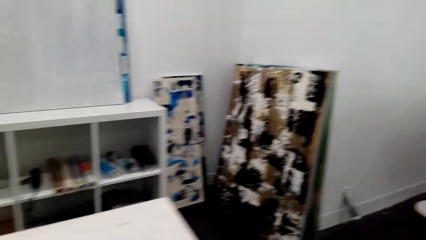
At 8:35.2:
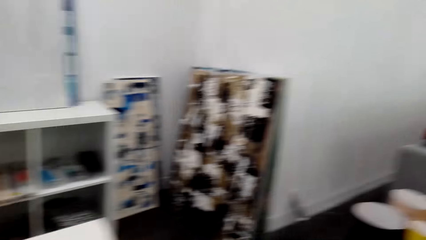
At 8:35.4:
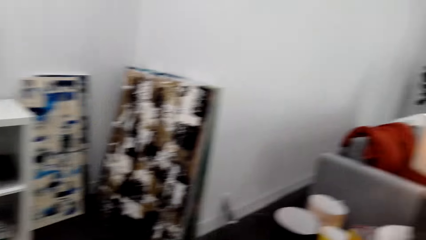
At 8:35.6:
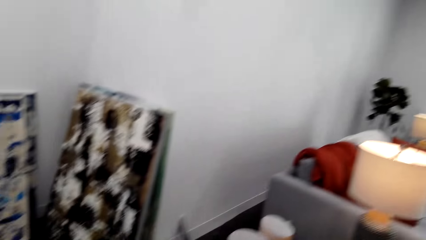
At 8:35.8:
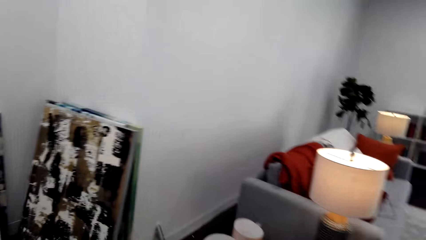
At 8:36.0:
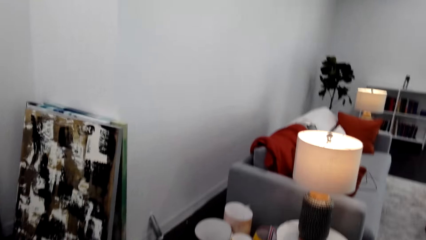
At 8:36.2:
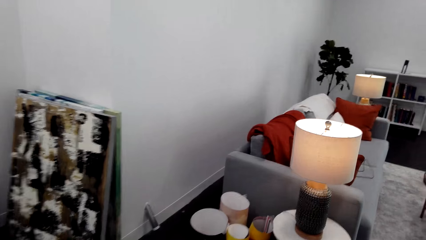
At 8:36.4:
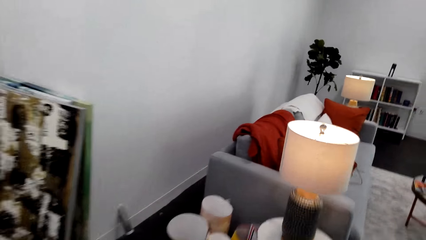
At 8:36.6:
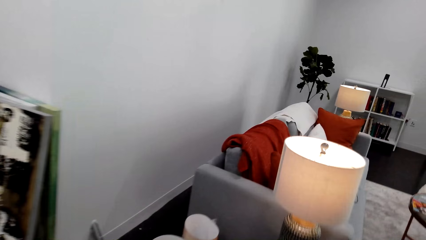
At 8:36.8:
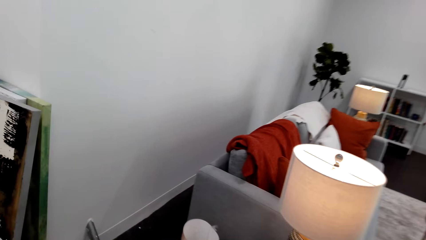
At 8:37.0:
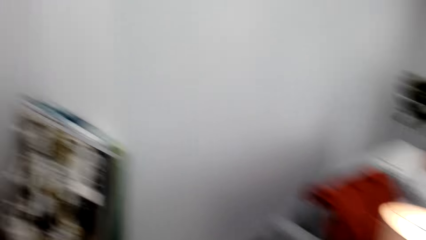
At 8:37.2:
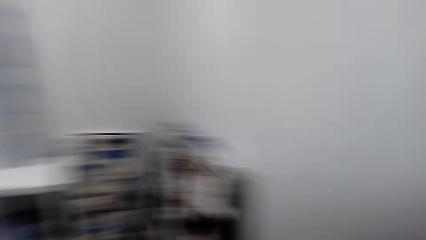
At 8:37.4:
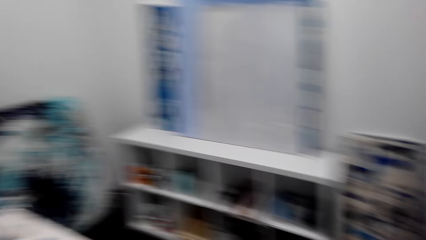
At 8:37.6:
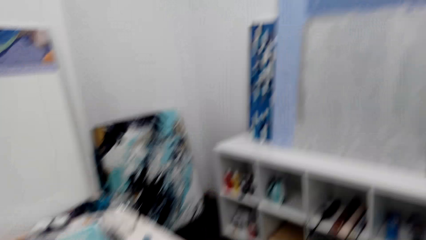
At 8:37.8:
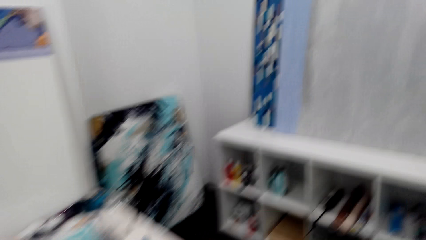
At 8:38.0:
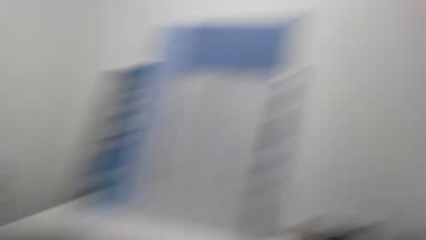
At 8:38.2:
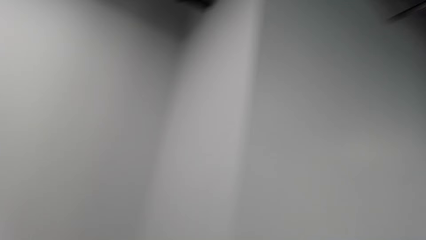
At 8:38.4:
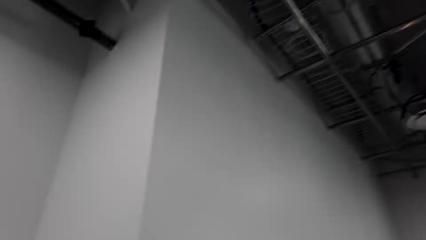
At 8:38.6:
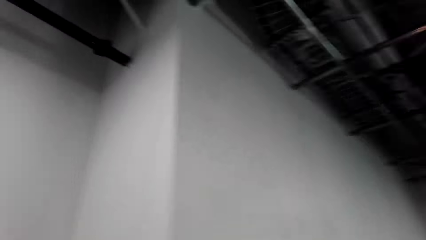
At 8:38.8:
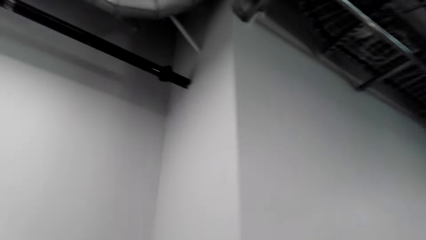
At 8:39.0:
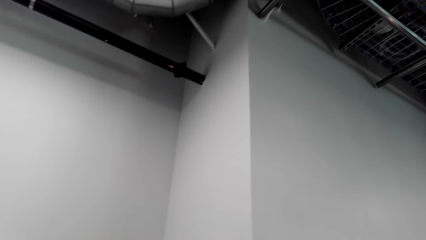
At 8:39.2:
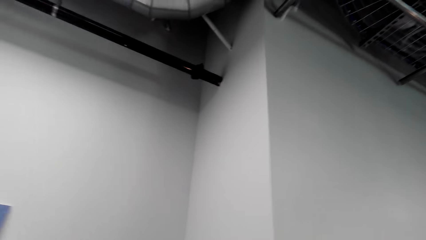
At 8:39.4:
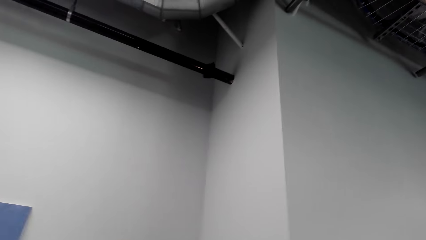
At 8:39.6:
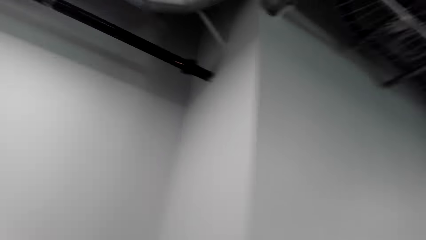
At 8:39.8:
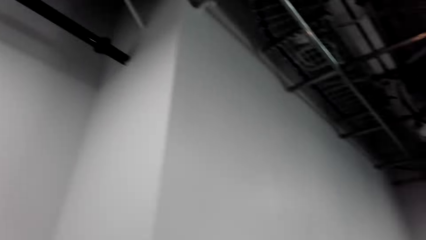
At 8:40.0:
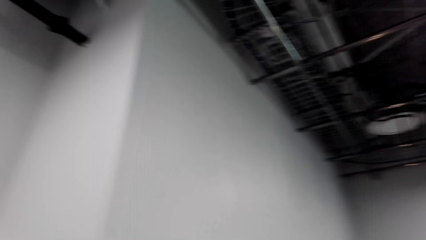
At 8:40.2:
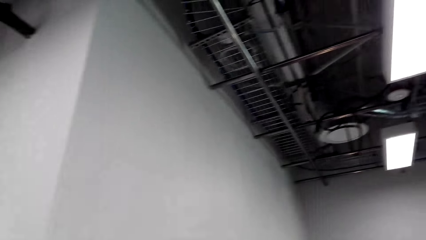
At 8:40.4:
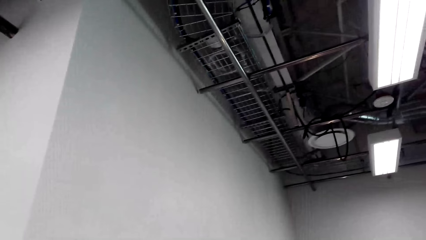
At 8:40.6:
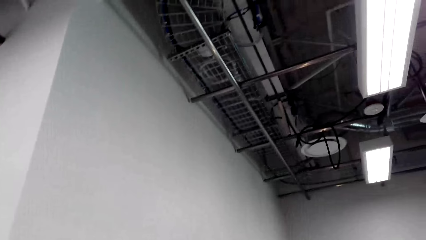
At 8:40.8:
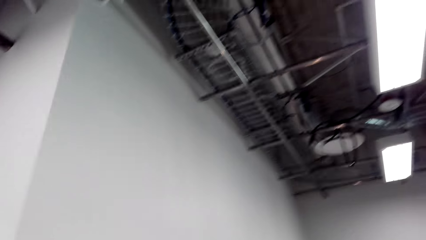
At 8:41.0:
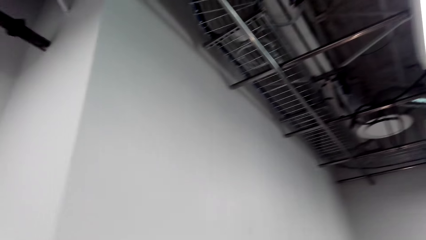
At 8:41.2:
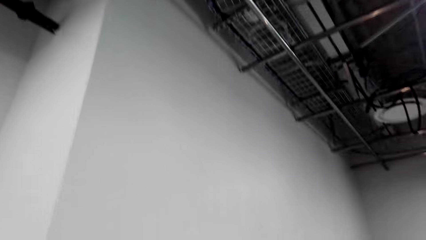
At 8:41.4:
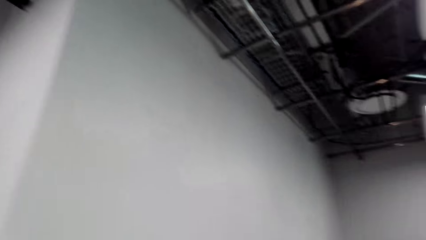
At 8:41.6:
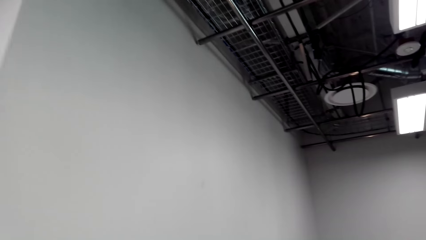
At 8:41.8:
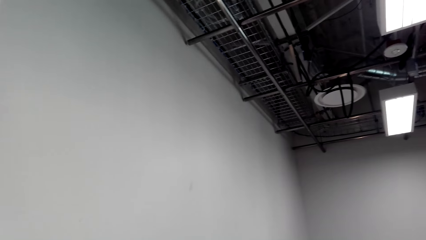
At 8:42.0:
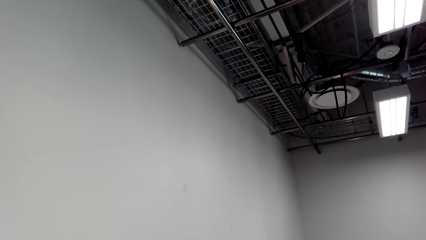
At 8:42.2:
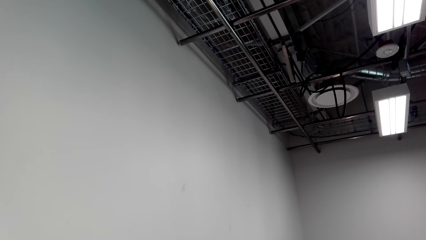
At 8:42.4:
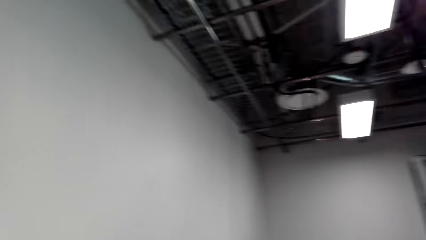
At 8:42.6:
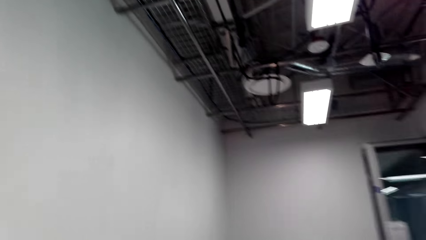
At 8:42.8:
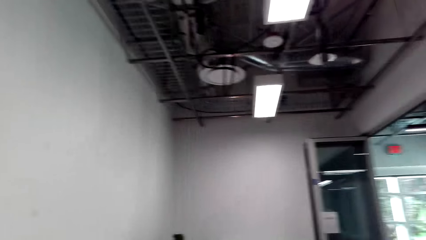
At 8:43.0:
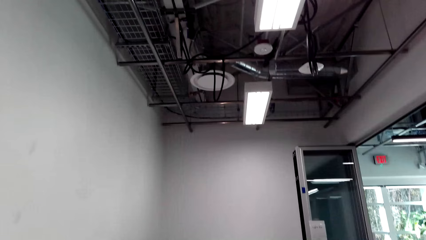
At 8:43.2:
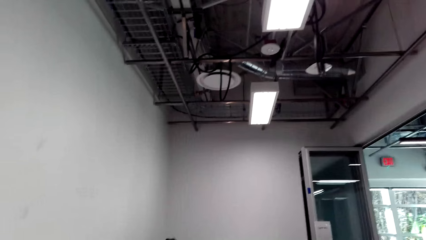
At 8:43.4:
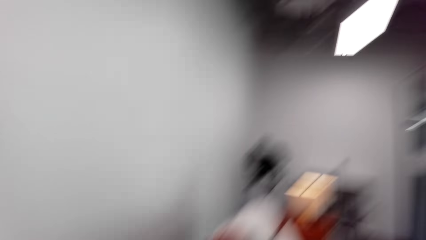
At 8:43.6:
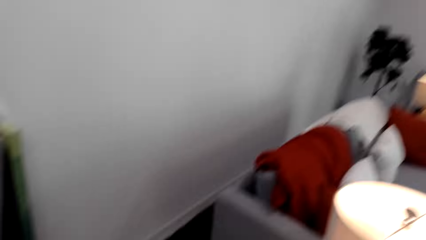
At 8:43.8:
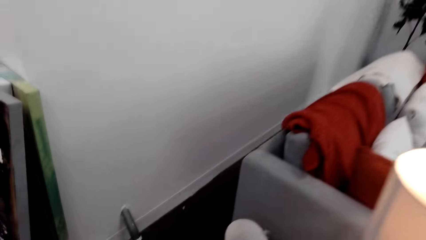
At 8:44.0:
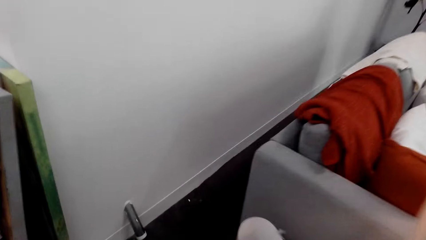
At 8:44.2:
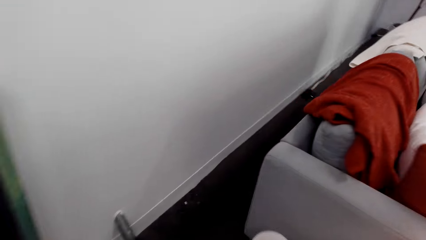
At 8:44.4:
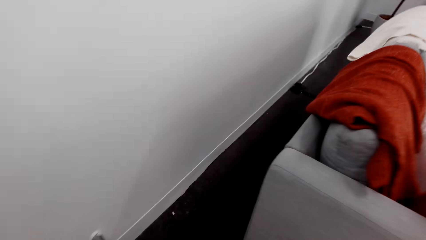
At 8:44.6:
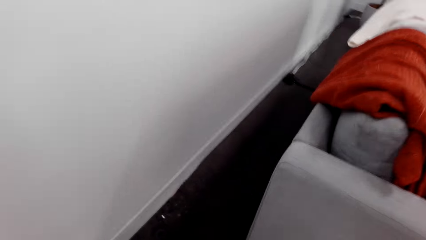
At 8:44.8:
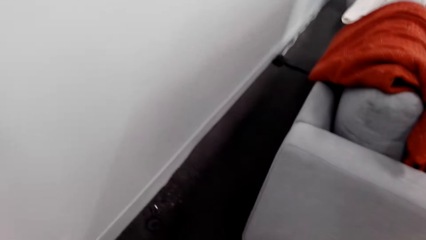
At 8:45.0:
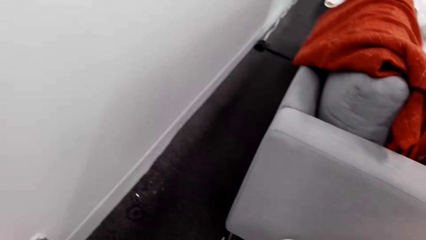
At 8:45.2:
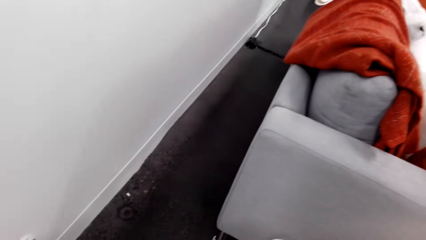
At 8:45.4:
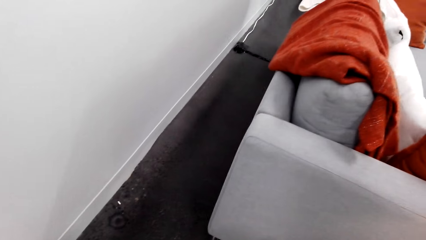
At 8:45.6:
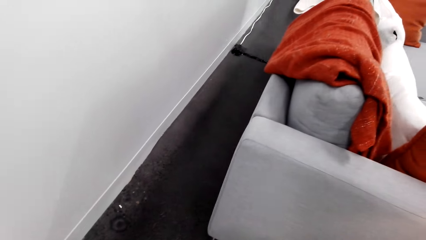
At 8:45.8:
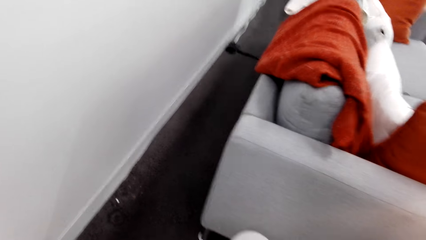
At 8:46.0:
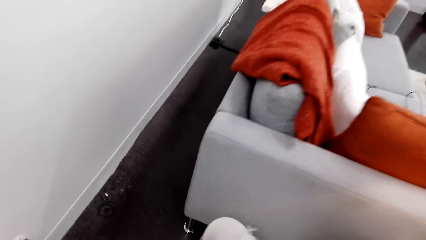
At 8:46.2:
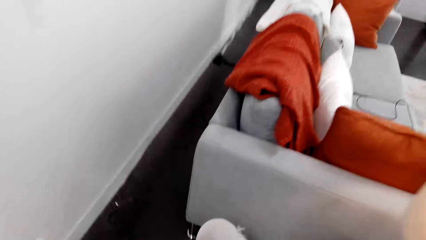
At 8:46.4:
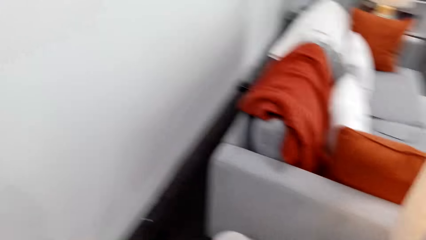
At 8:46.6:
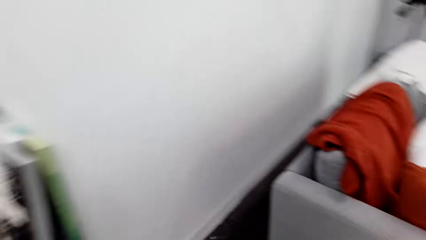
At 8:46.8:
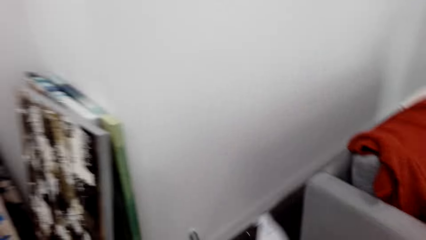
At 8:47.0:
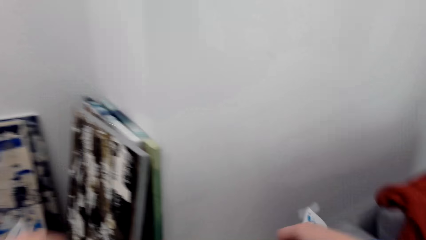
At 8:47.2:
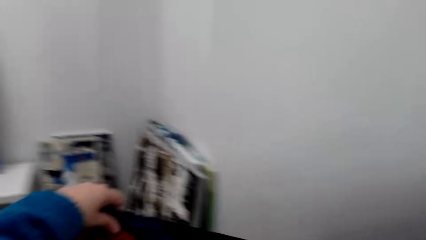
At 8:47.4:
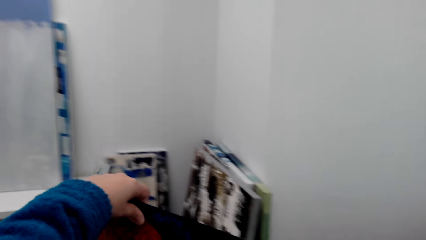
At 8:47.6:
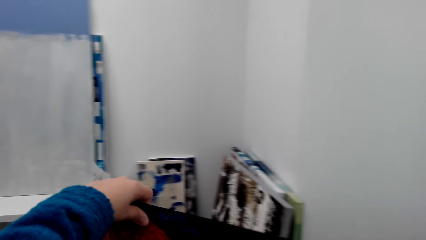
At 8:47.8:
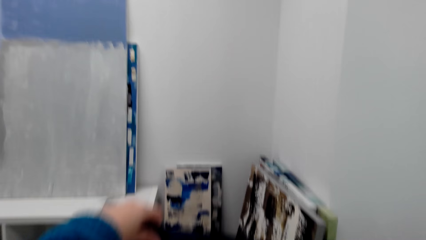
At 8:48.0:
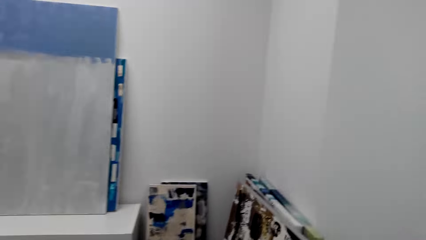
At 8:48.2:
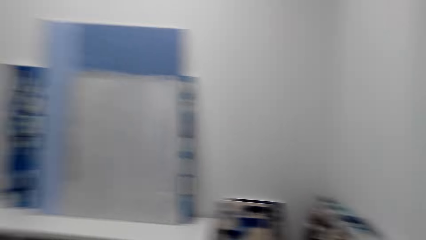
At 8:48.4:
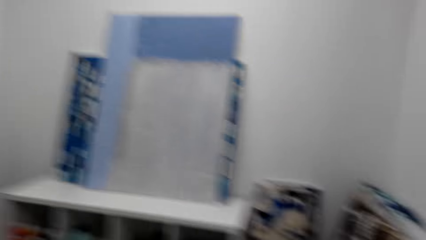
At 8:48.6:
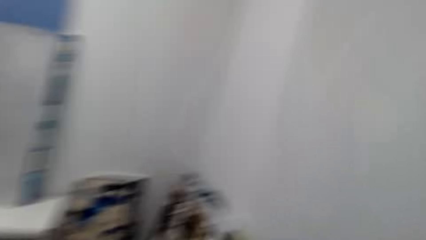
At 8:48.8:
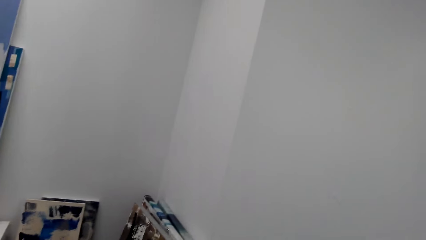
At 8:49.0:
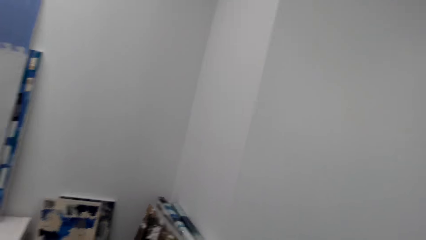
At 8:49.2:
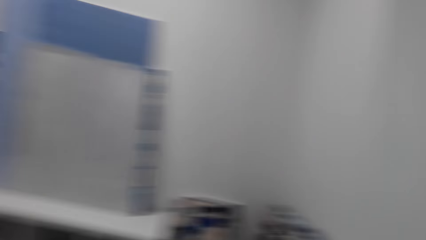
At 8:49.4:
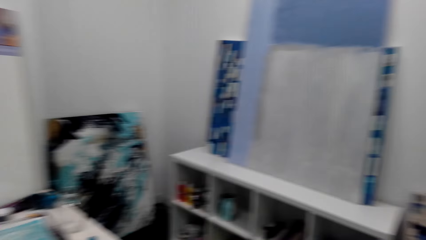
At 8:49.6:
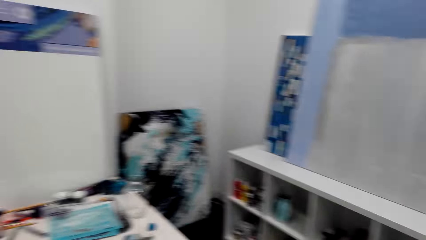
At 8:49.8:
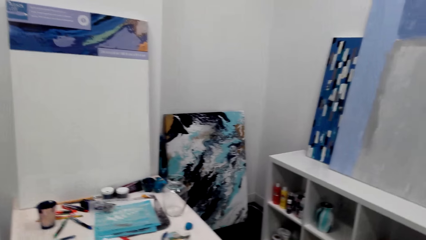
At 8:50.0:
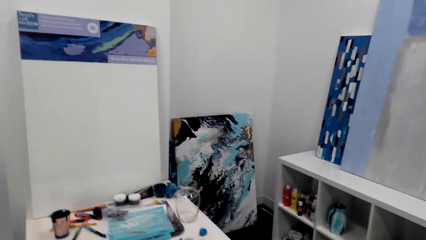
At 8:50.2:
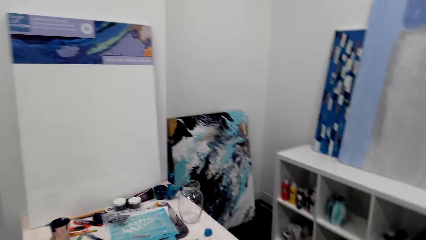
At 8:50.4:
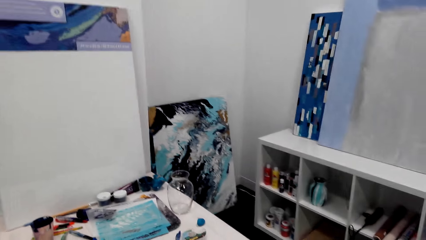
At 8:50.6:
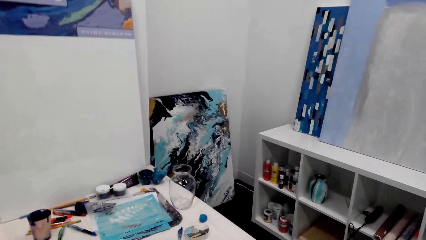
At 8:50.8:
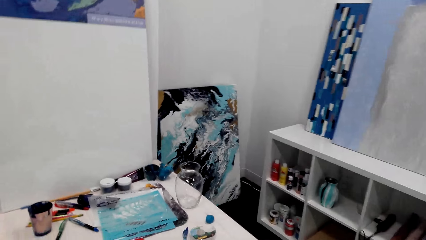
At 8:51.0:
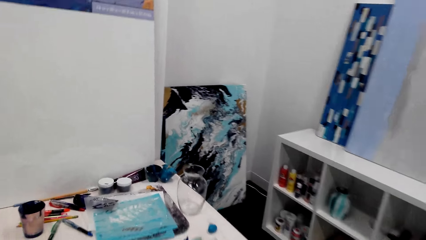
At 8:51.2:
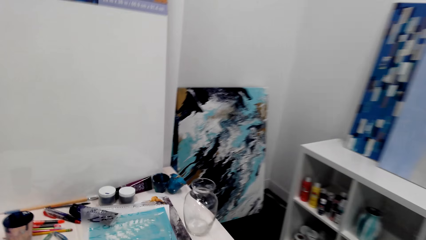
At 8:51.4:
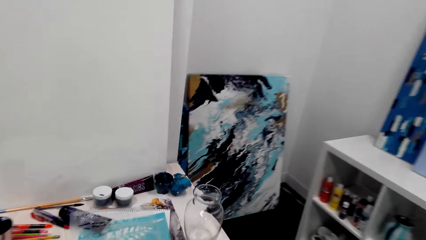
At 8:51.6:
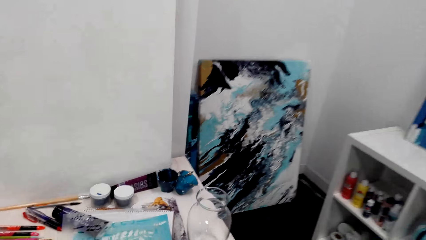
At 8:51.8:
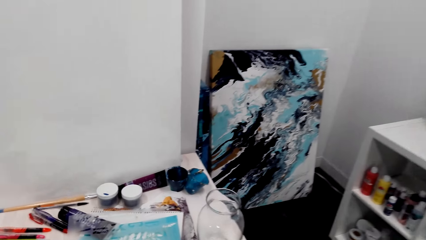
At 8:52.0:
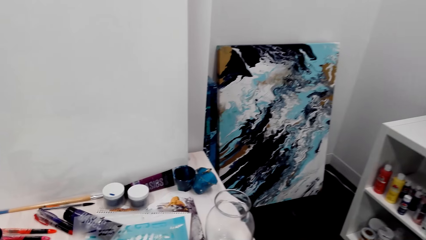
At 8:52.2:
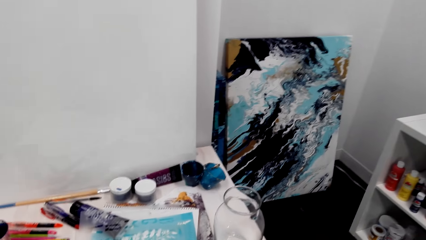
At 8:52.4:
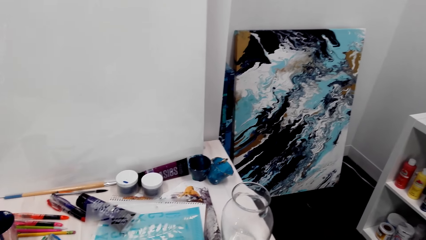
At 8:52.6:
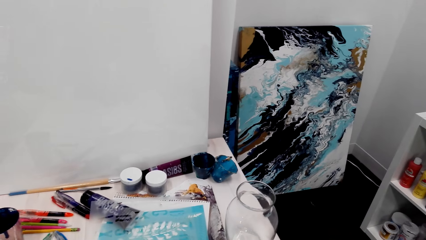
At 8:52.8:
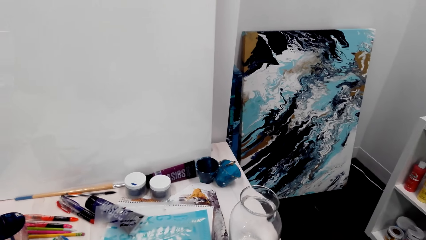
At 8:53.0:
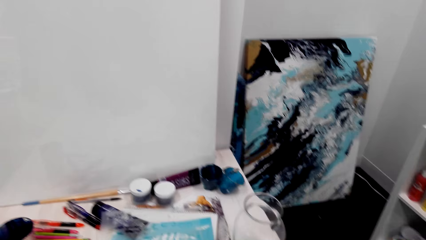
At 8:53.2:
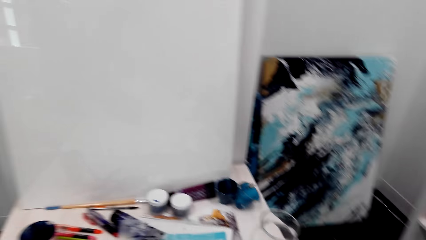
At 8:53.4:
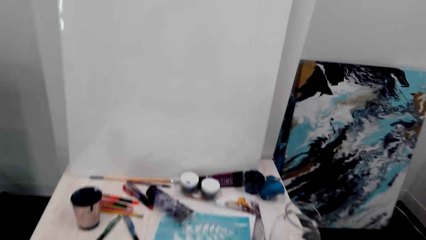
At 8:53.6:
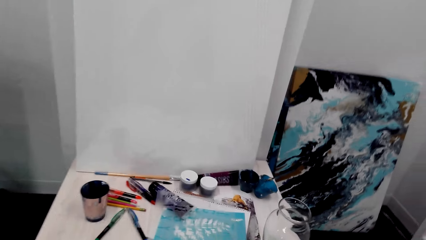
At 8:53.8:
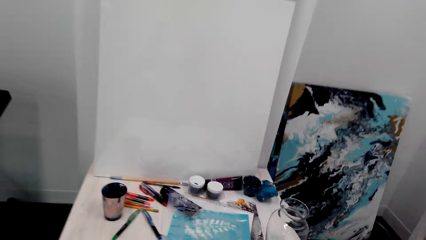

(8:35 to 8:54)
The camera wearer walks around. They look up. They look down. They look around the room. They hold the manila. They look around.
